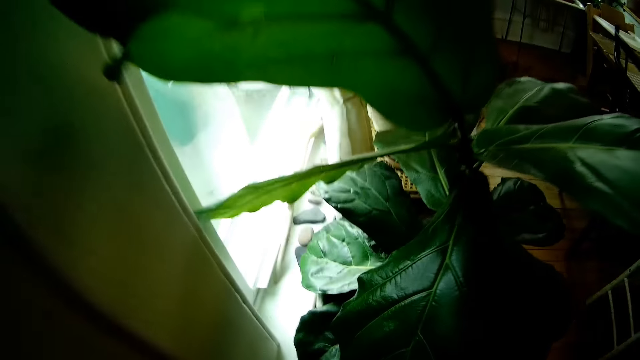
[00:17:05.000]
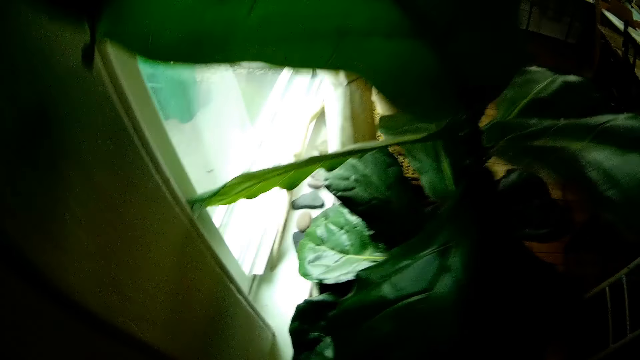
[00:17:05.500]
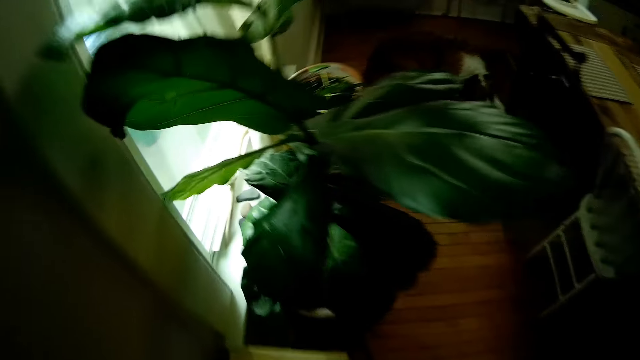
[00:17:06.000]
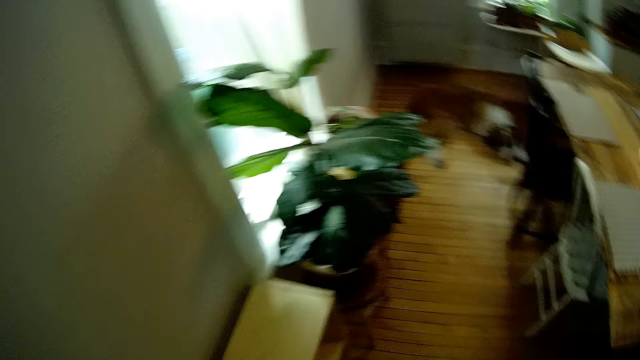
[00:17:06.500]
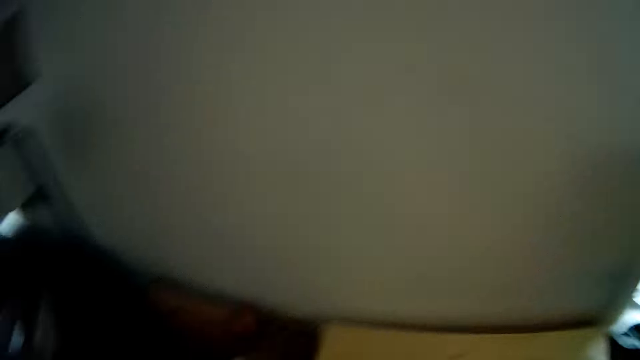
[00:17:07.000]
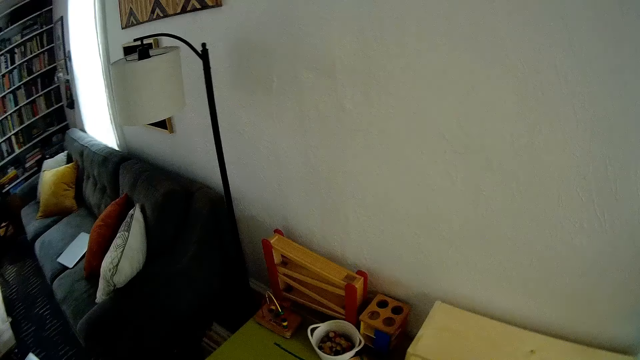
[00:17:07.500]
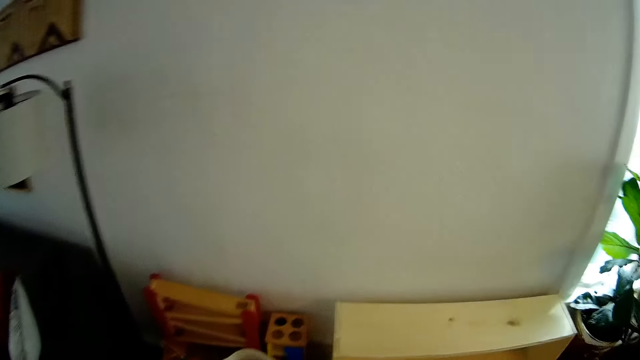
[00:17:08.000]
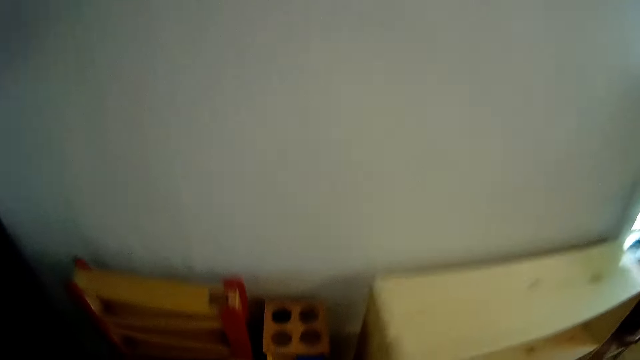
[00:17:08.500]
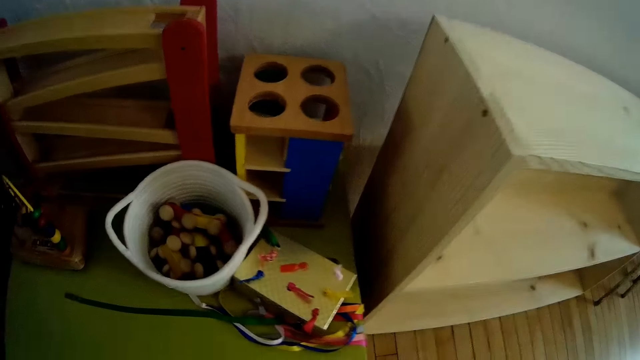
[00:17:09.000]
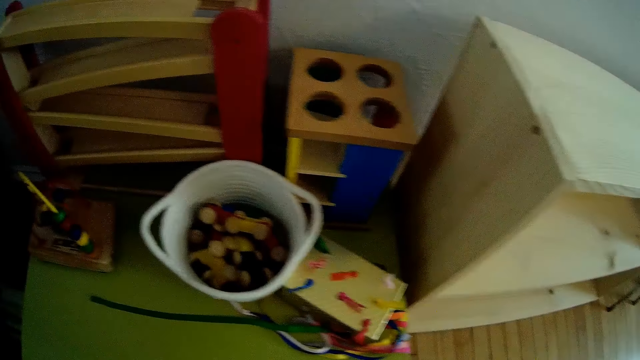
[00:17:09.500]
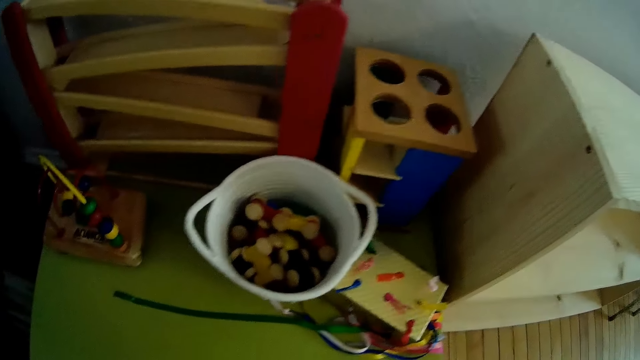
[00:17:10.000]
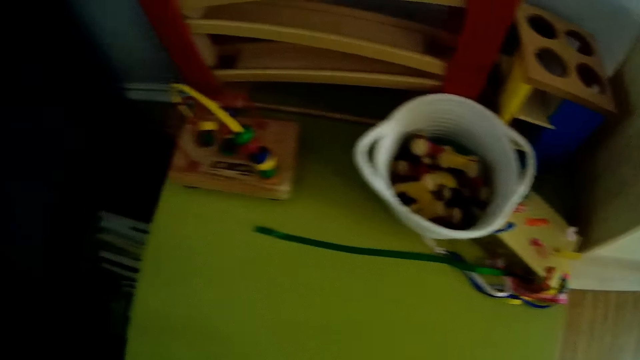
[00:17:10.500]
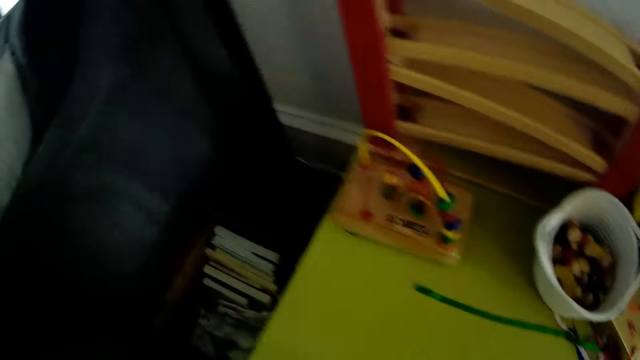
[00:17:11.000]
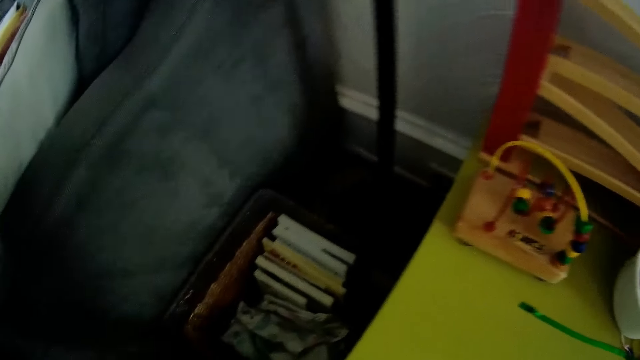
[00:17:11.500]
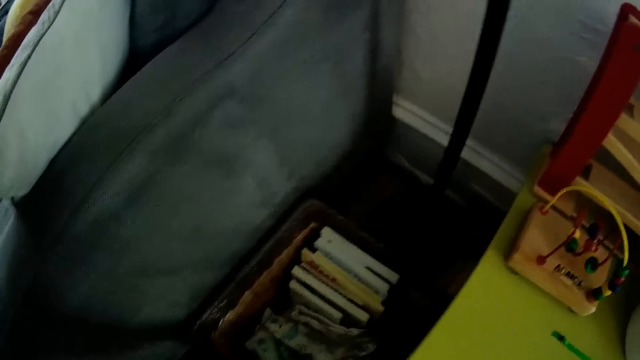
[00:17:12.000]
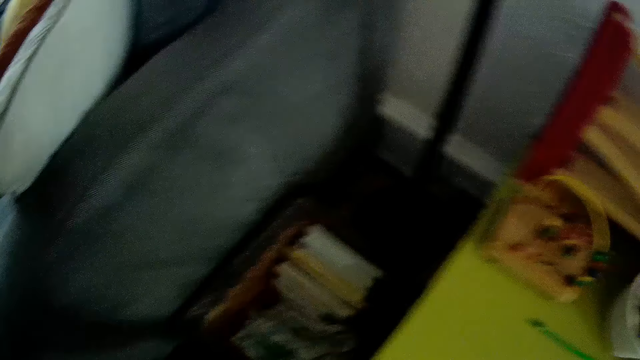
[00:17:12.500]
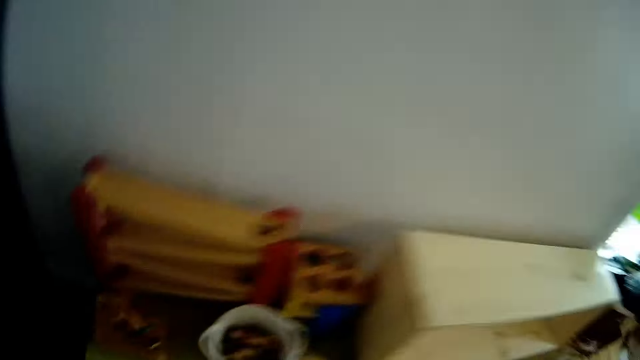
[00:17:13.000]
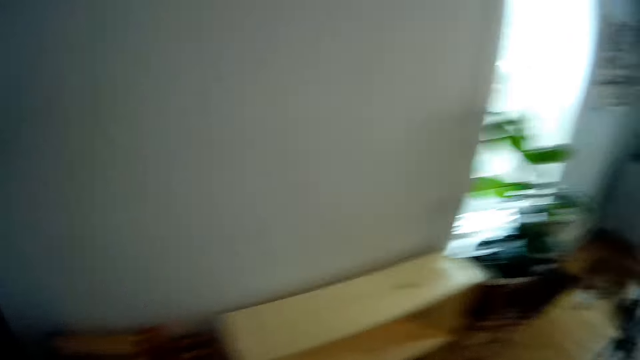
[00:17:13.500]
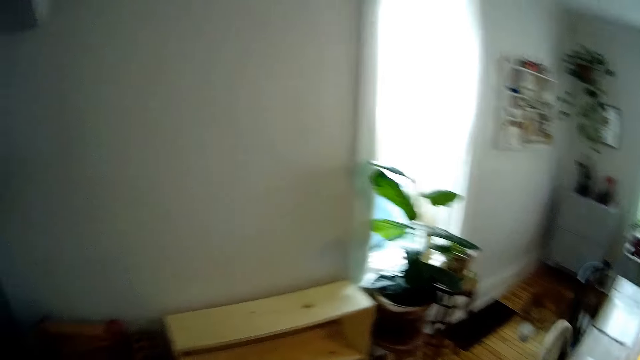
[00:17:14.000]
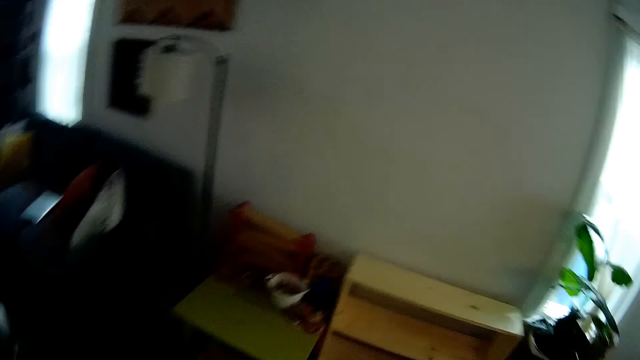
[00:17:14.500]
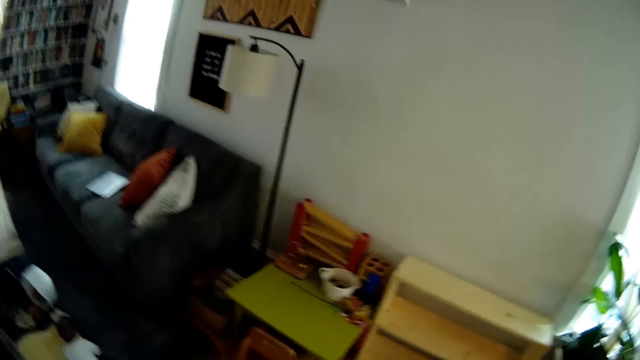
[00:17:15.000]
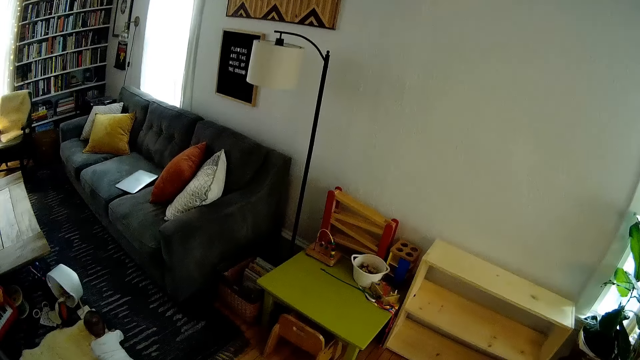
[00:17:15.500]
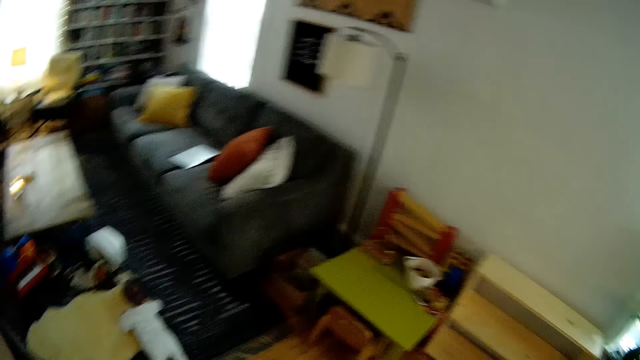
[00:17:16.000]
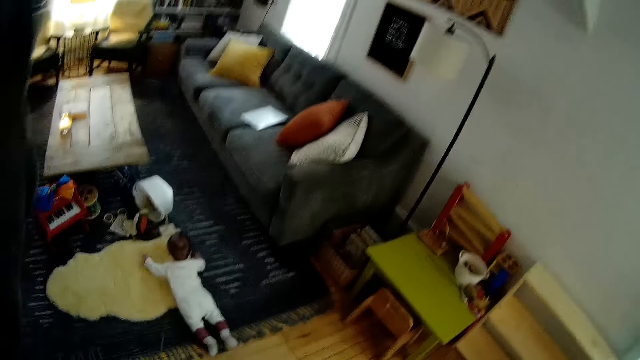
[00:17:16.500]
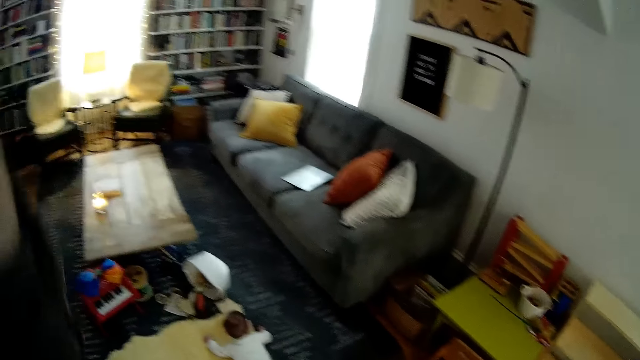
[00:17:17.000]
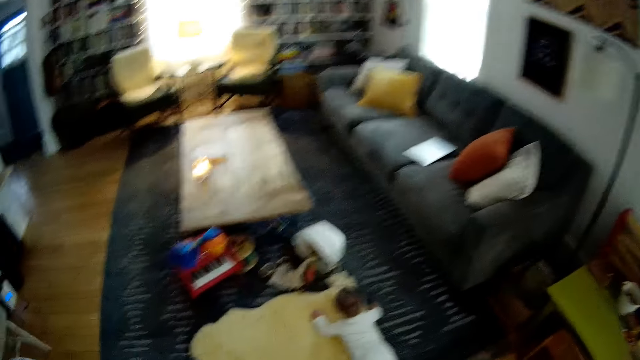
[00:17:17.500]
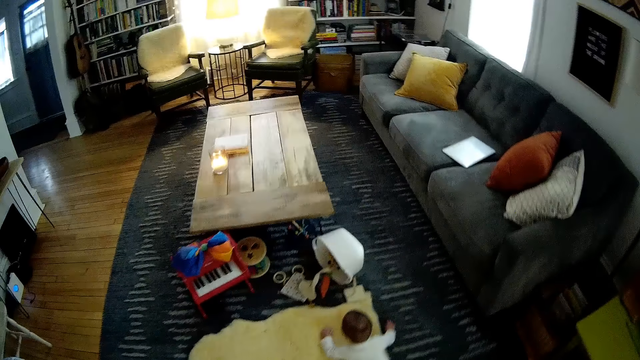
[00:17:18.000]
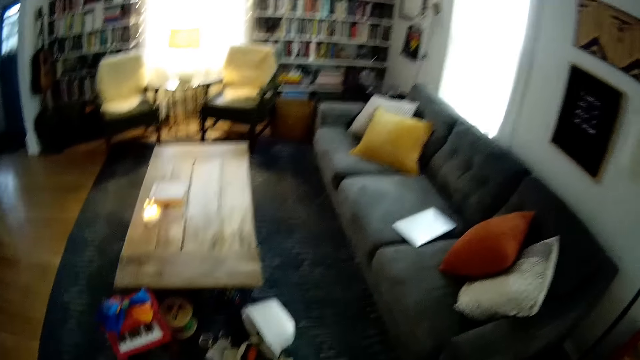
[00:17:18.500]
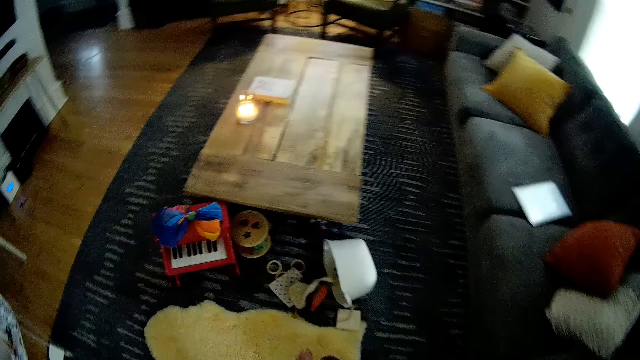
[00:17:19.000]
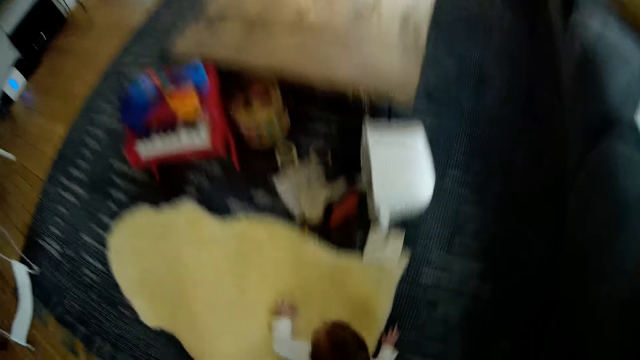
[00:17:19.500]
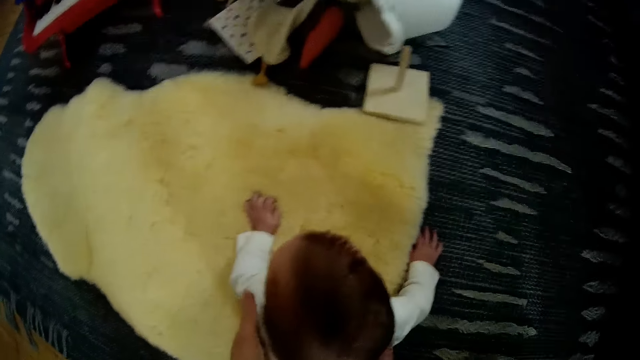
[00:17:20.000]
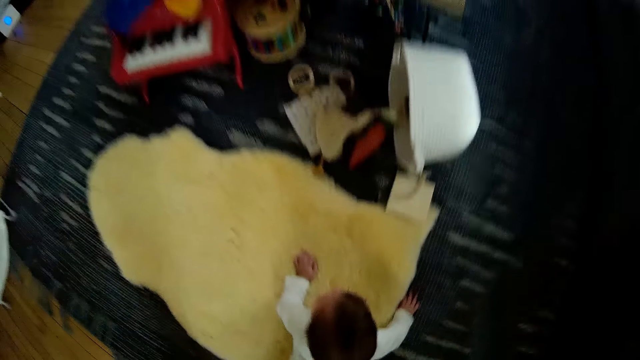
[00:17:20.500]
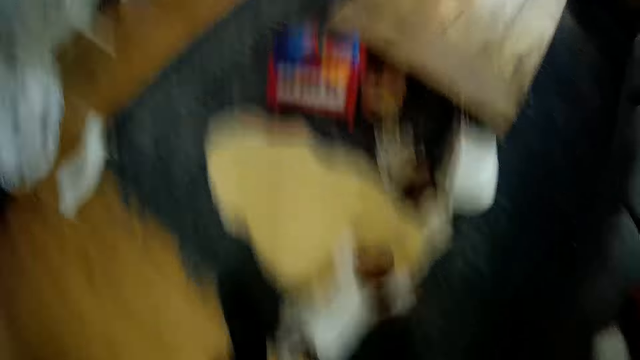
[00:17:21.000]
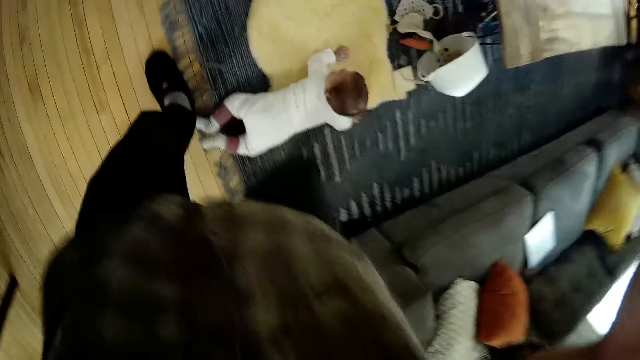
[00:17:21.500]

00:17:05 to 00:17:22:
The camera wearer adjusts the basket with his right hand. He adjusts his camera with his left hand. He moves the hand. He touches the baby with his left hand. He adjusts his camera with his left hand.
